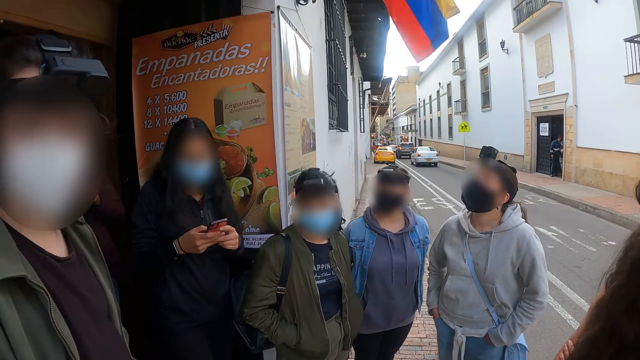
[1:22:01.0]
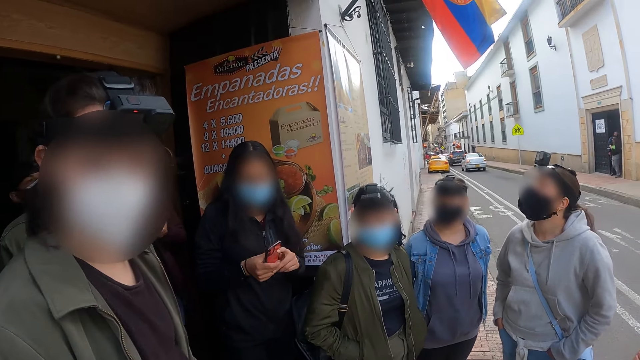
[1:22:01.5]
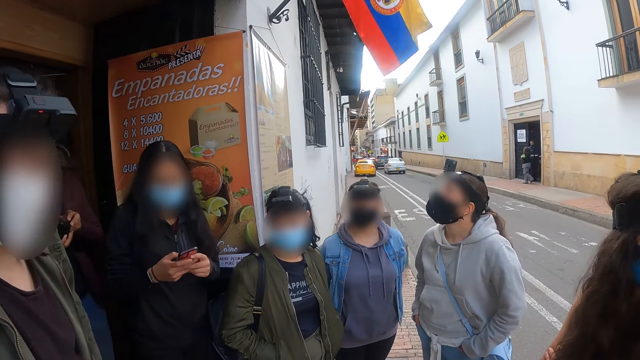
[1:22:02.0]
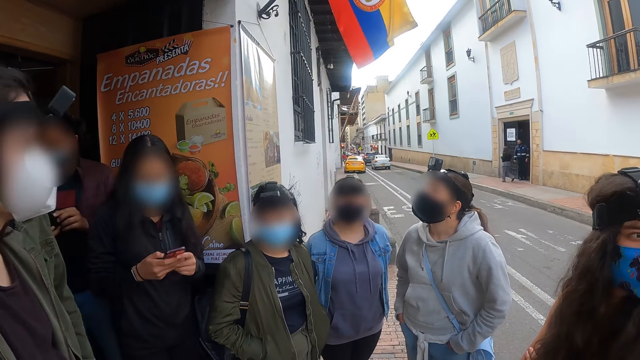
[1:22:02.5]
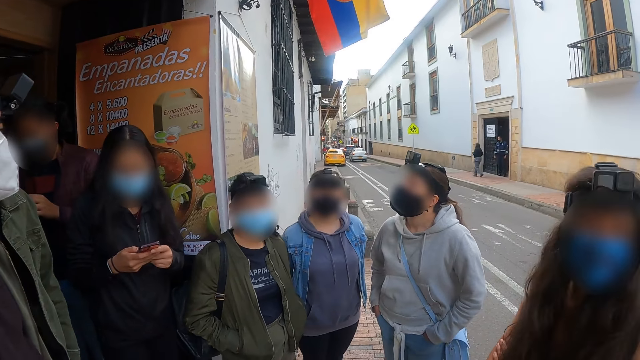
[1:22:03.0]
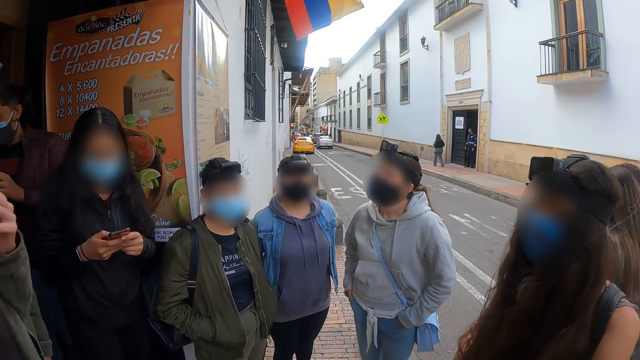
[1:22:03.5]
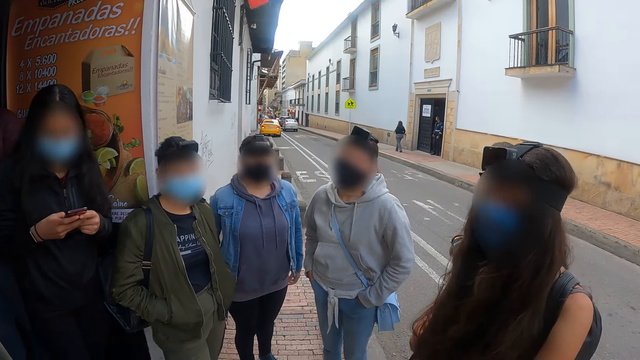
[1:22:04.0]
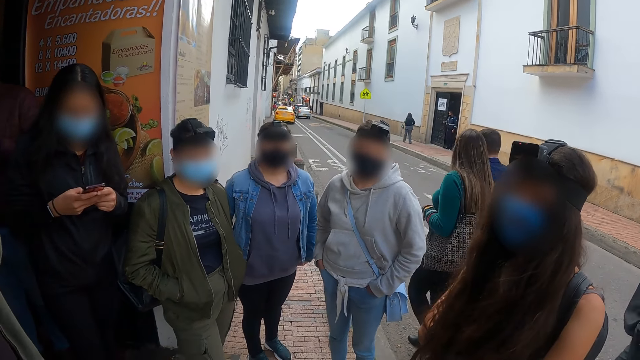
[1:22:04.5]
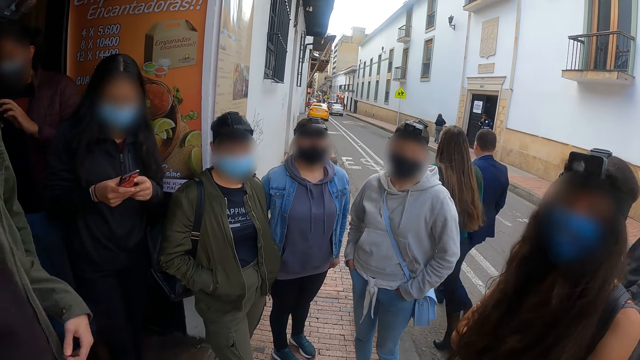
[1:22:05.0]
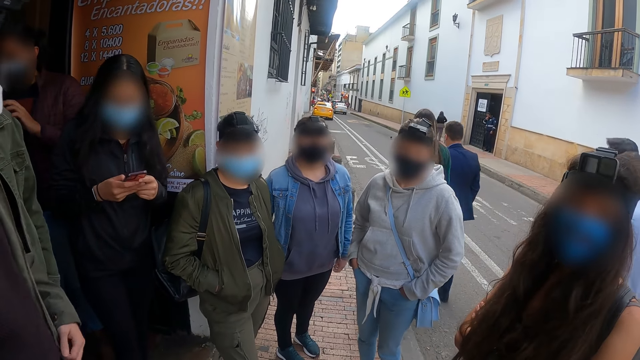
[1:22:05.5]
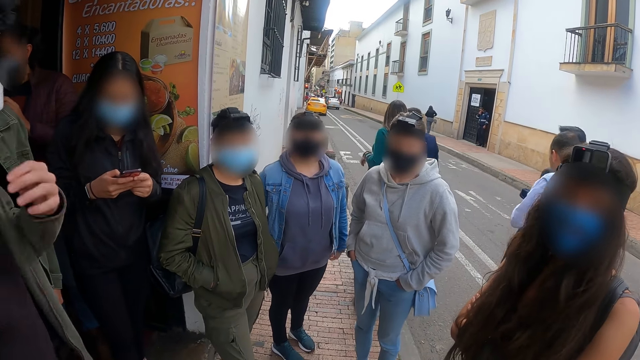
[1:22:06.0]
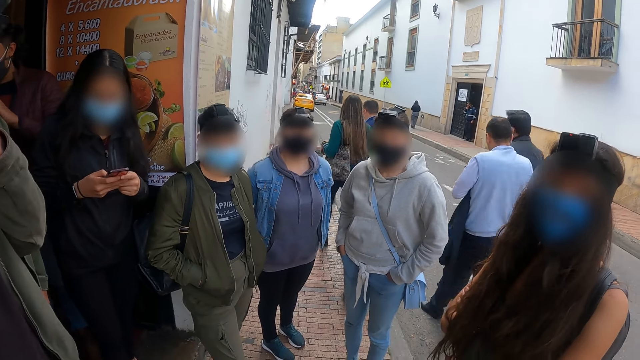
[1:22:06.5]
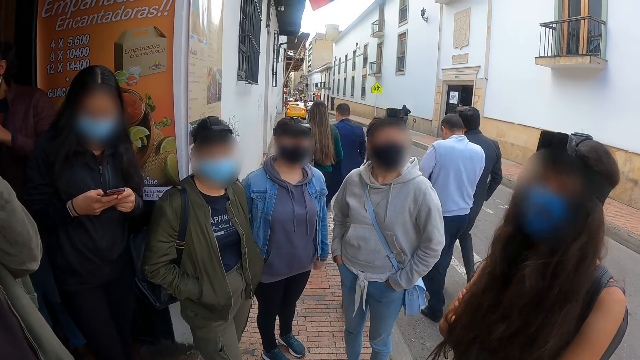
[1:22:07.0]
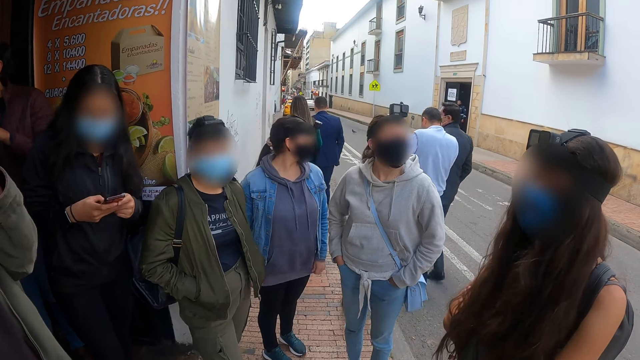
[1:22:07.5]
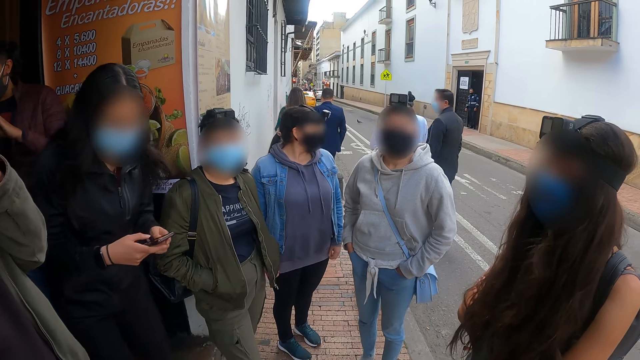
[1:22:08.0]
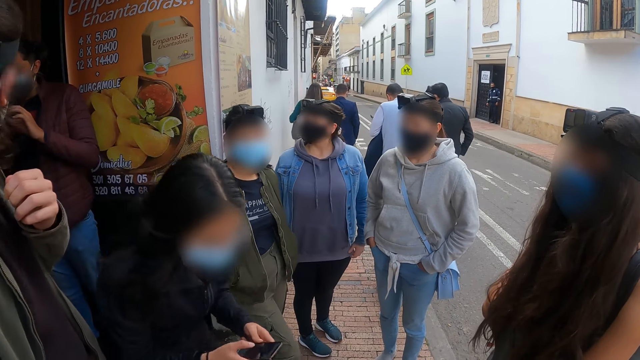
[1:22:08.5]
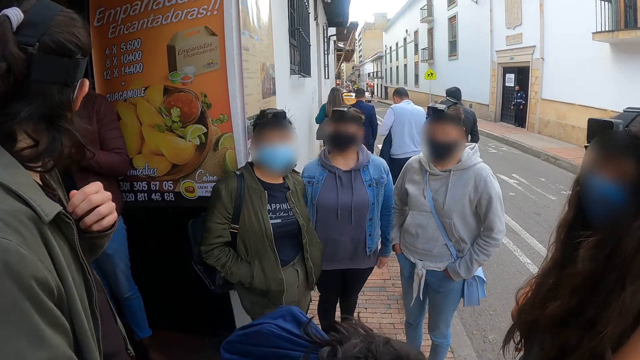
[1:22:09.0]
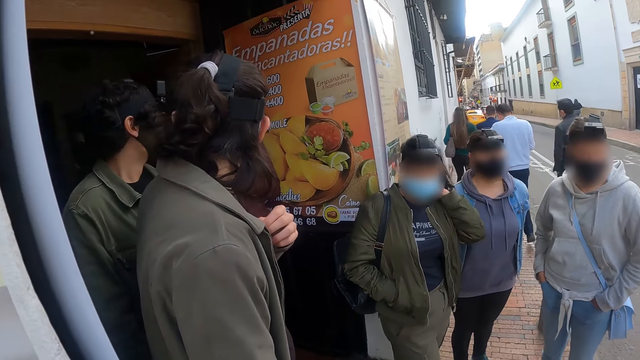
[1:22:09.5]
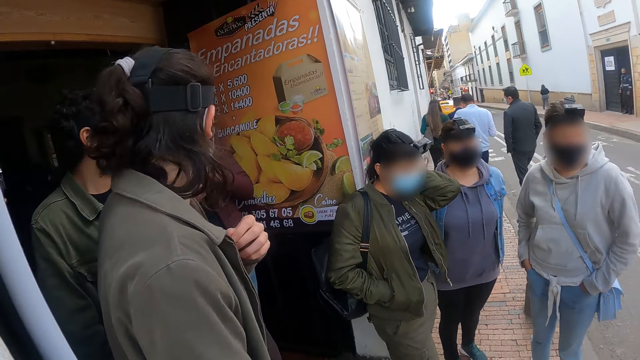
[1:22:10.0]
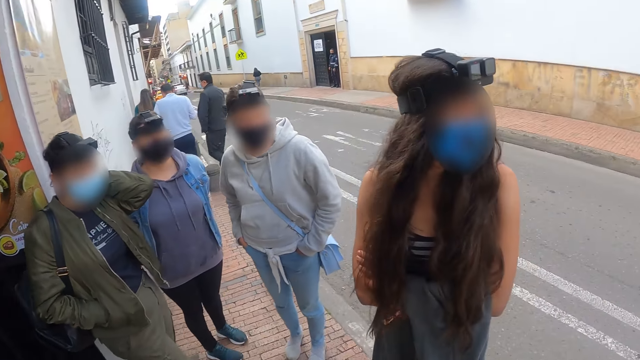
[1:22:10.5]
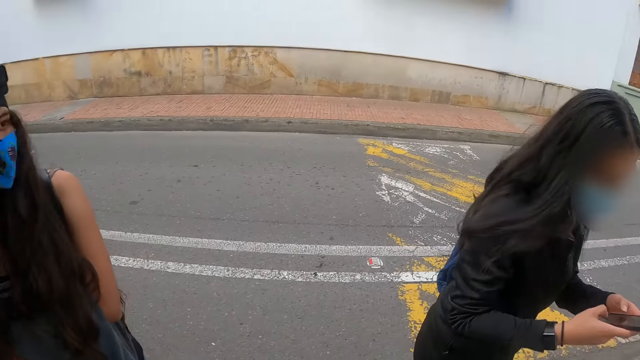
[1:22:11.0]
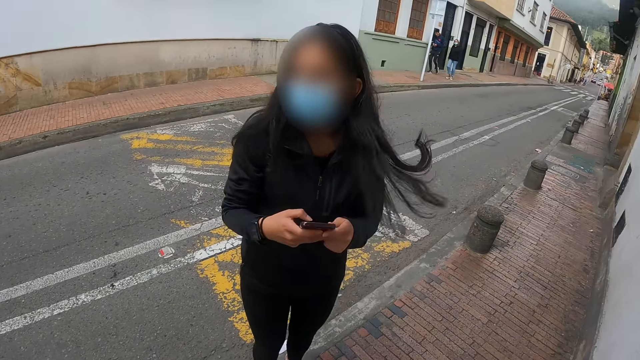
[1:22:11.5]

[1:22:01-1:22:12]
The person moves outside. The camera wearer turns around.

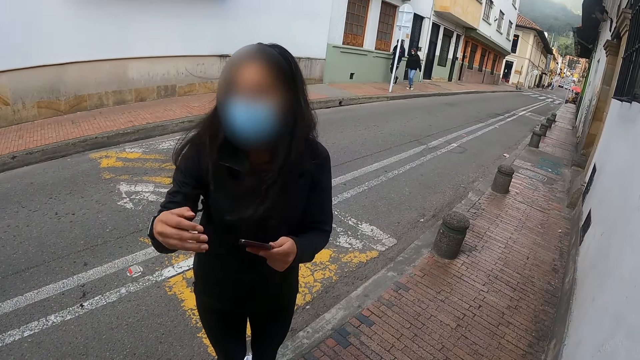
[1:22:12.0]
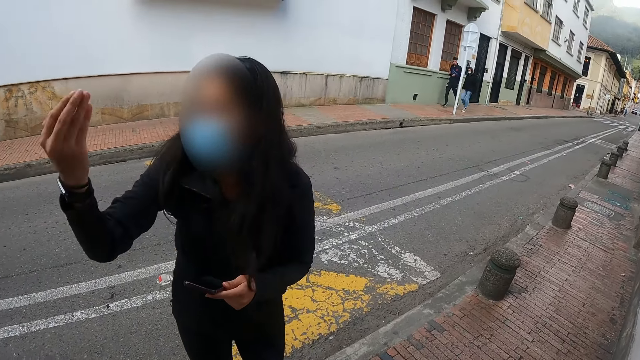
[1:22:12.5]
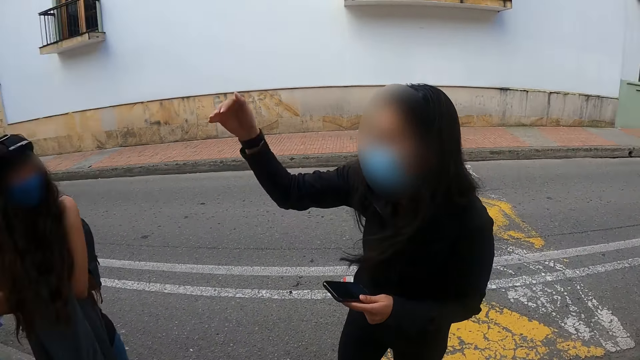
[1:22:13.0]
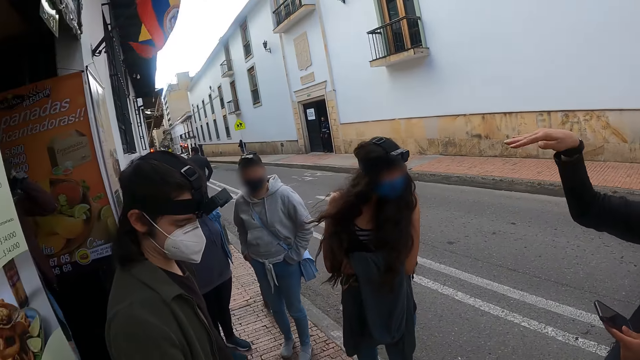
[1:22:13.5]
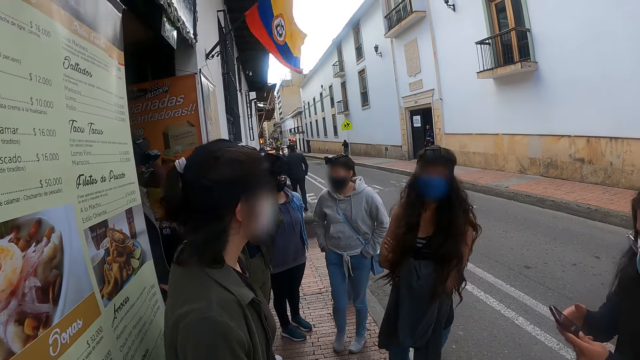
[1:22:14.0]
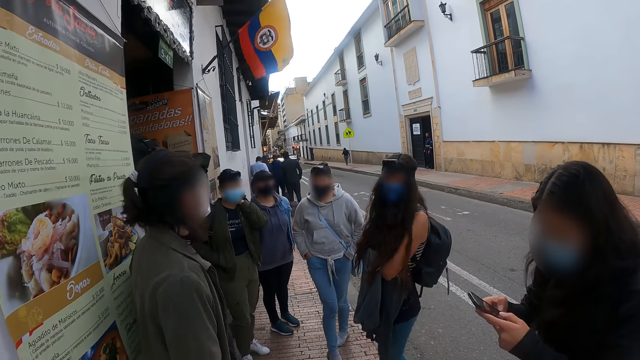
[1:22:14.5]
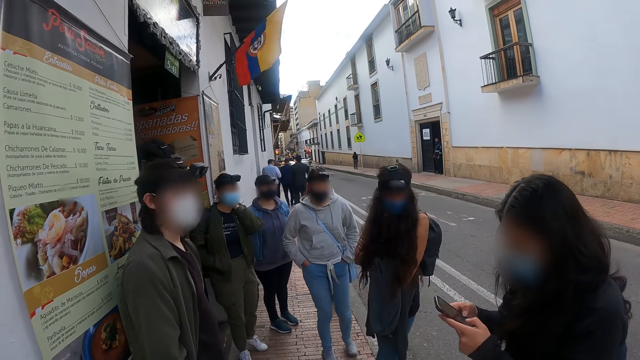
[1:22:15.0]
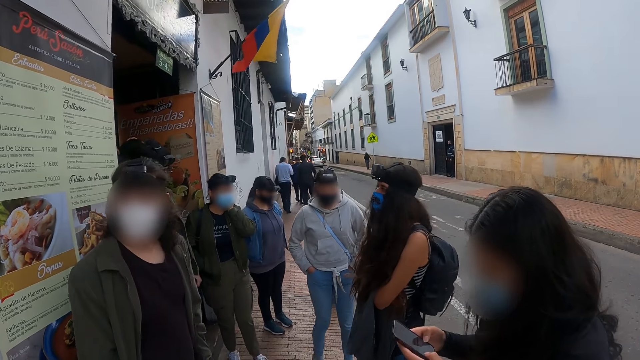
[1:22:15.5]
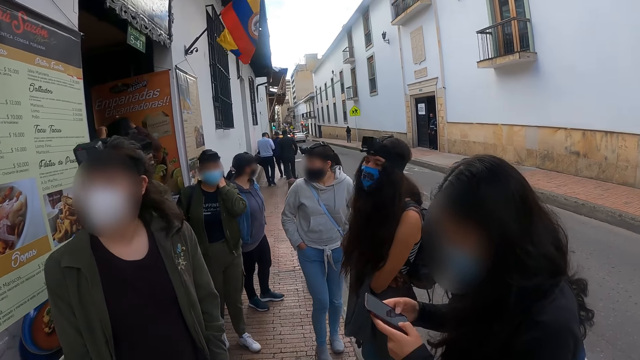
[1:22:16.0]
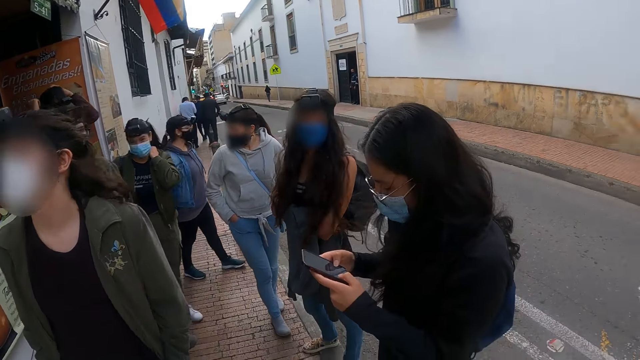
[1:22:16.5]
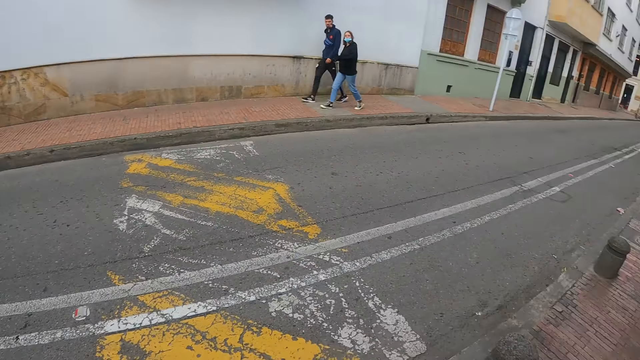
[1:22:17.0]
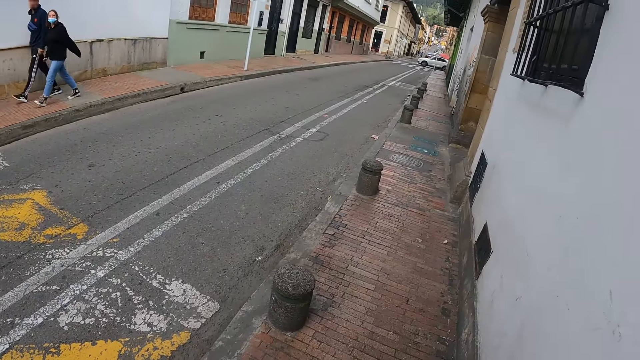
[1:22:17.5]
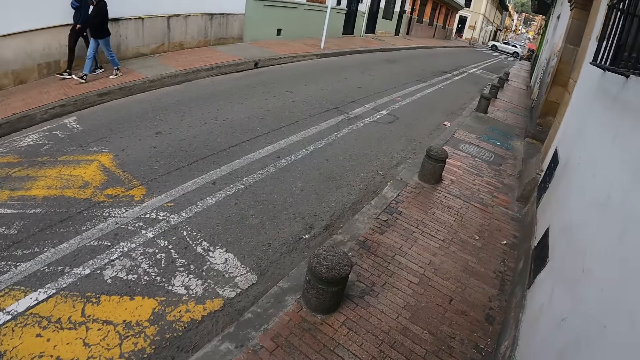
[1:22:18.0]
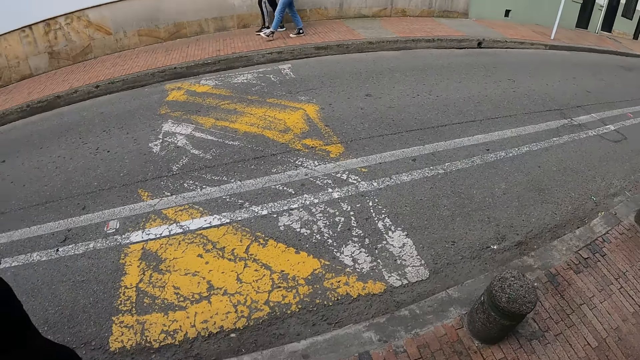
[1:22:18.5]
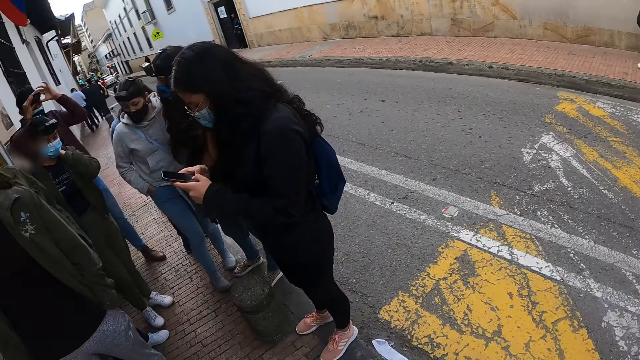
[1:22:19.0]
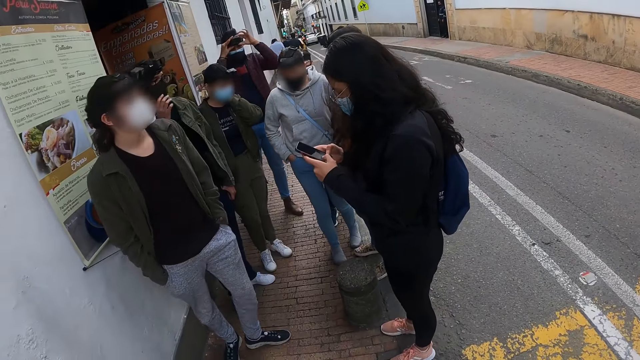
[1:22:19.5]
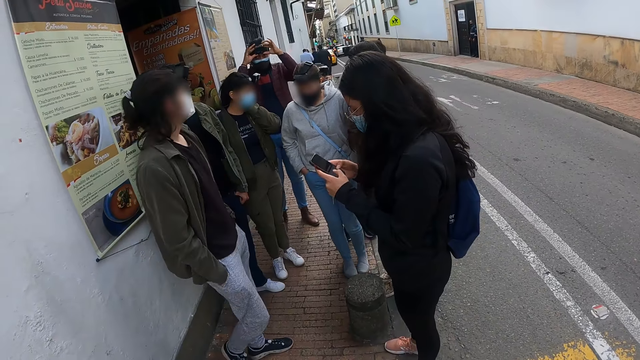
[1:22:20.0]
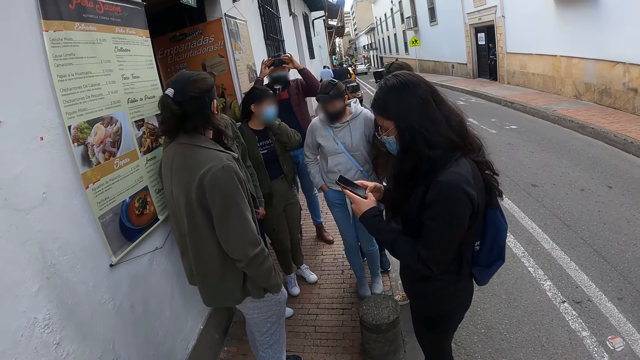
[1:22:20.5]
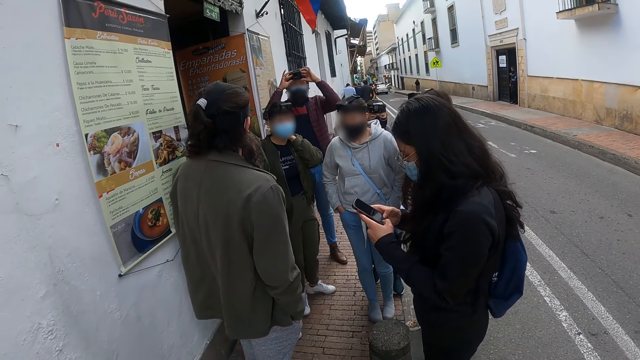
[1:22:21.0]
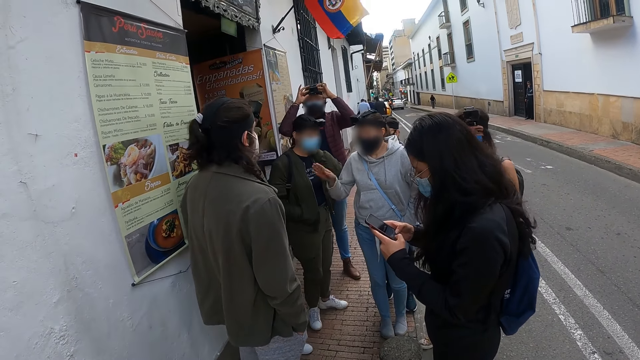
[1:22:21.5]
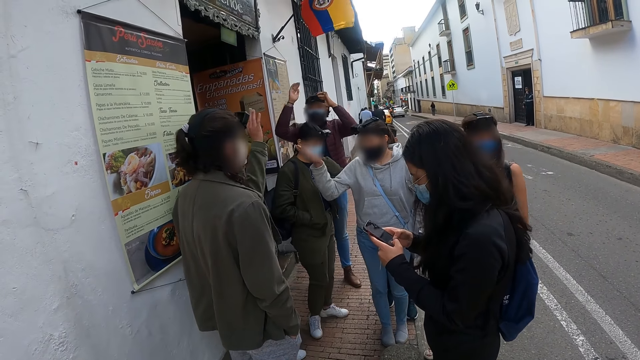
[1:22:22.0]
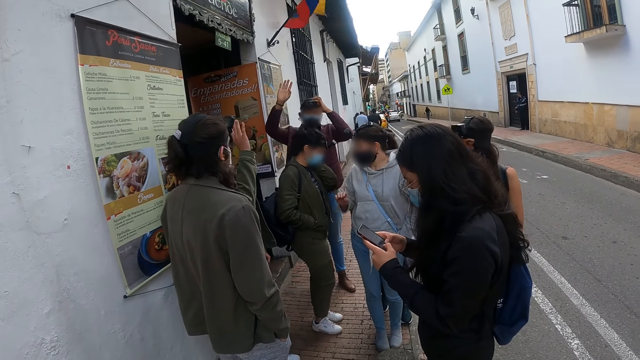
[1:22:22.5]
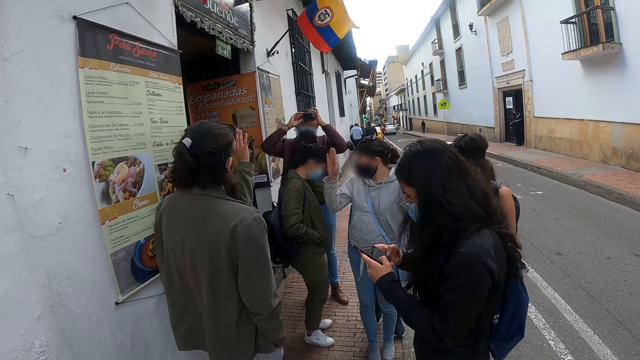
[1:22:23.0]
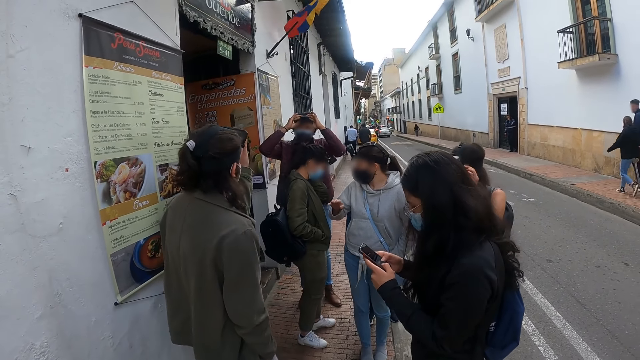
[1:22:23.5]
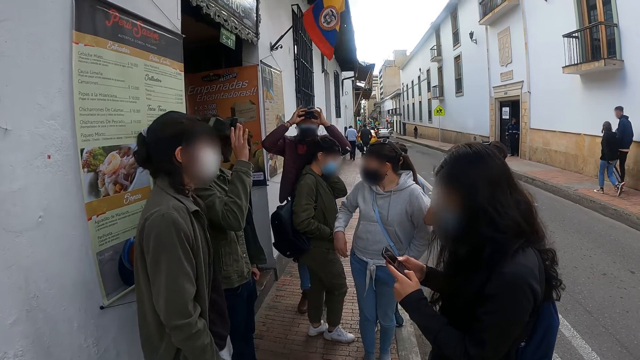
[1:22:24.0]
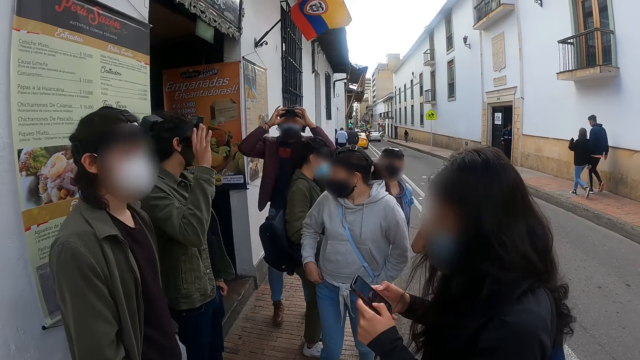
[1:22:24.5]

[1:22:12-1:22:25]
A woman holds a mobile phone. The camera wearer looks at the woman. The woman talks with a hand gesture and moves her left hand. The woman operates the mobile phone. The camera wearer stands on the sidewalk with colleagues. They look around the street. They stand on the sidewalk with colleagues.
